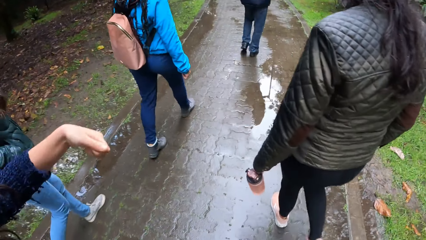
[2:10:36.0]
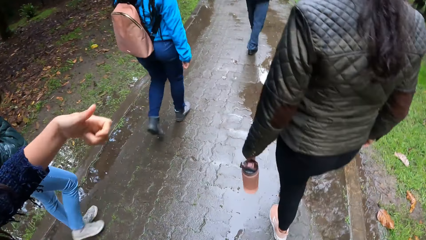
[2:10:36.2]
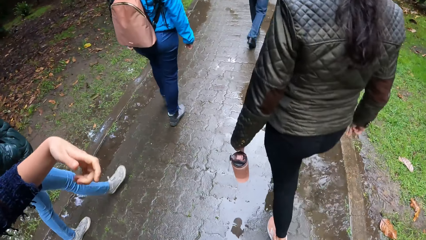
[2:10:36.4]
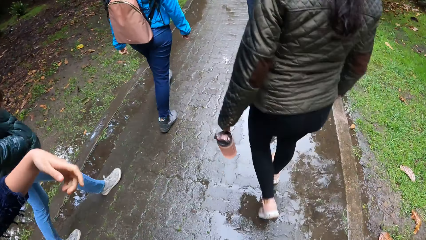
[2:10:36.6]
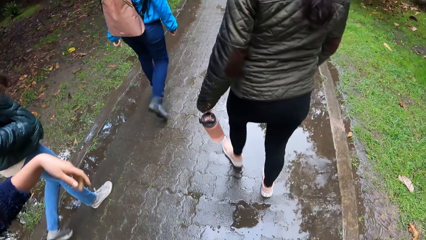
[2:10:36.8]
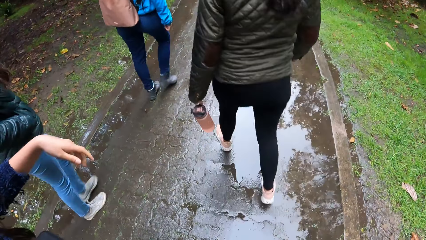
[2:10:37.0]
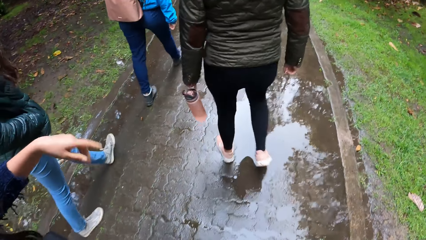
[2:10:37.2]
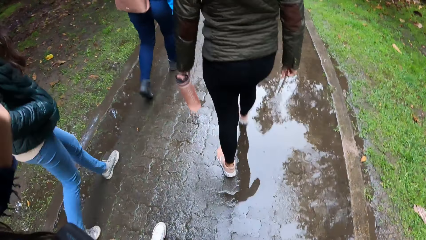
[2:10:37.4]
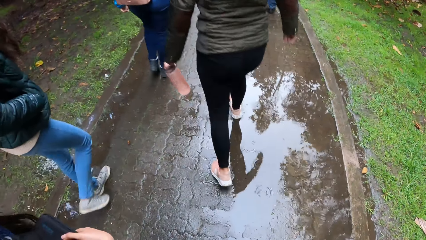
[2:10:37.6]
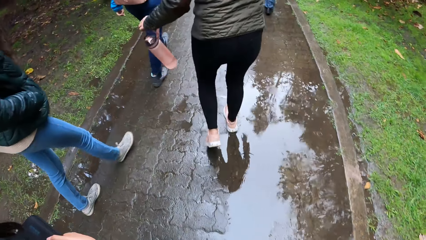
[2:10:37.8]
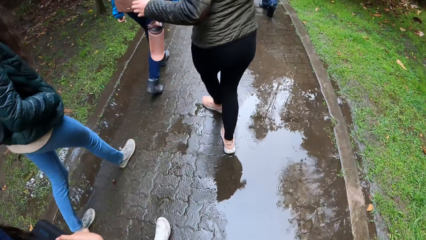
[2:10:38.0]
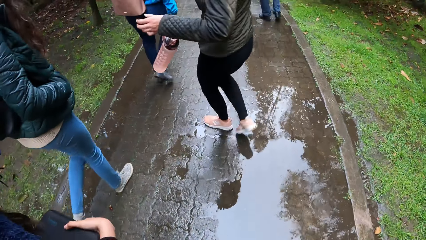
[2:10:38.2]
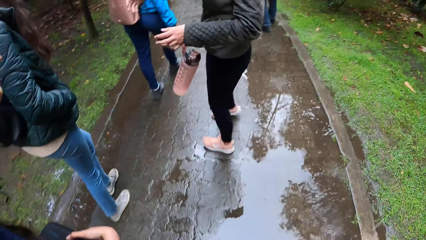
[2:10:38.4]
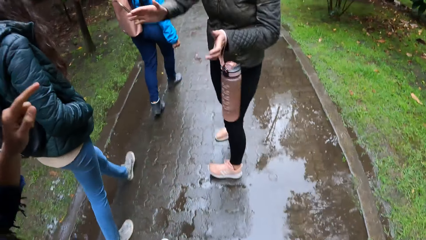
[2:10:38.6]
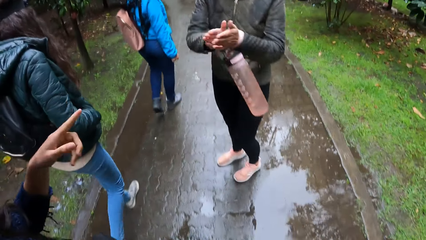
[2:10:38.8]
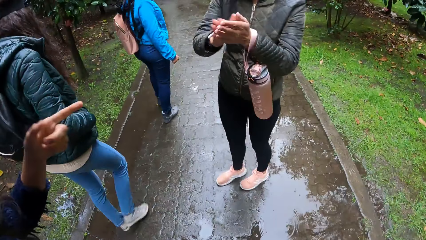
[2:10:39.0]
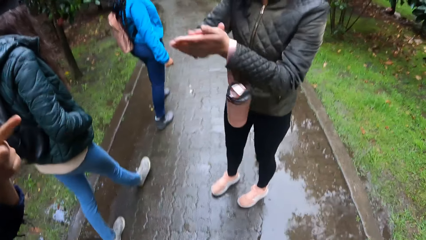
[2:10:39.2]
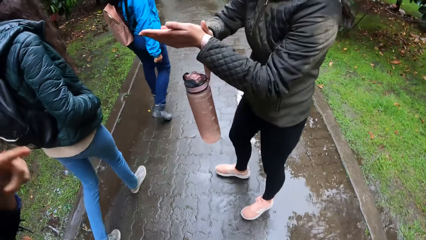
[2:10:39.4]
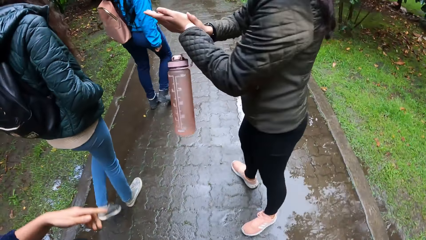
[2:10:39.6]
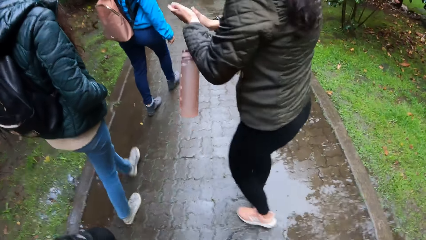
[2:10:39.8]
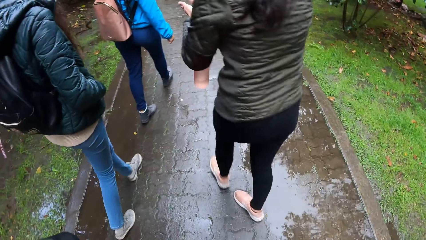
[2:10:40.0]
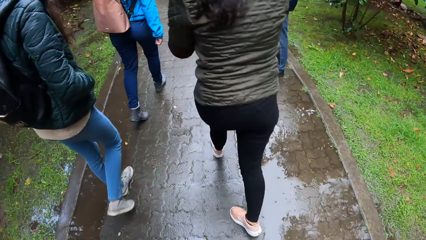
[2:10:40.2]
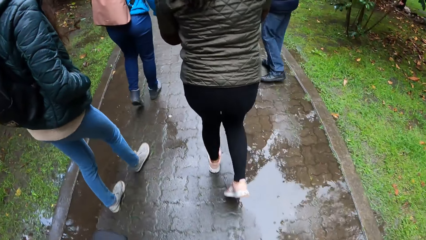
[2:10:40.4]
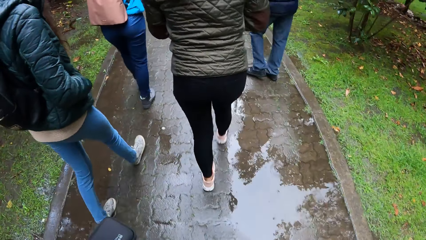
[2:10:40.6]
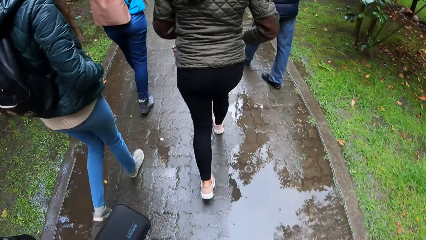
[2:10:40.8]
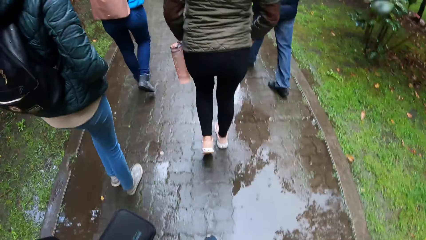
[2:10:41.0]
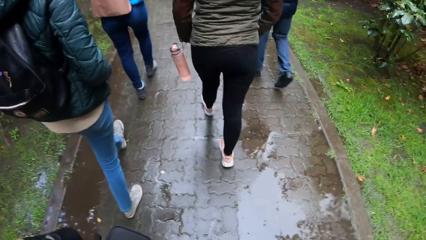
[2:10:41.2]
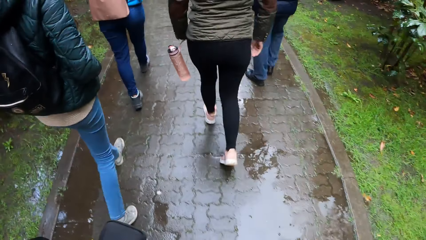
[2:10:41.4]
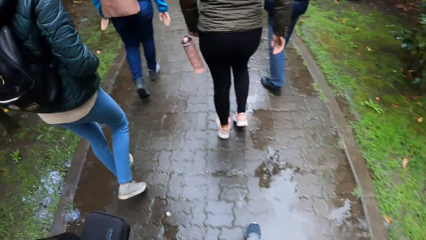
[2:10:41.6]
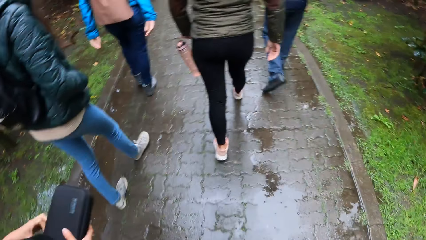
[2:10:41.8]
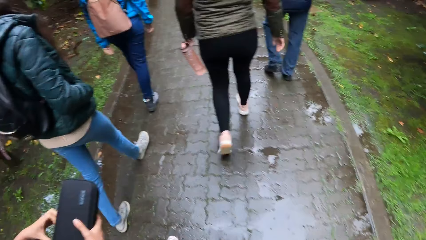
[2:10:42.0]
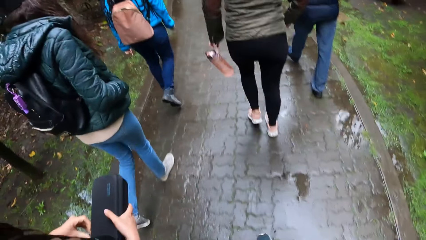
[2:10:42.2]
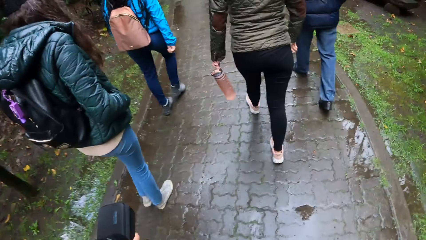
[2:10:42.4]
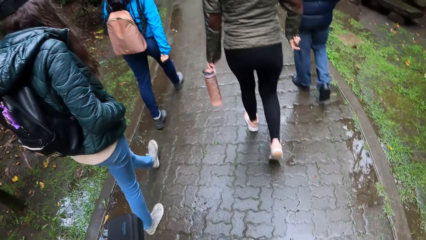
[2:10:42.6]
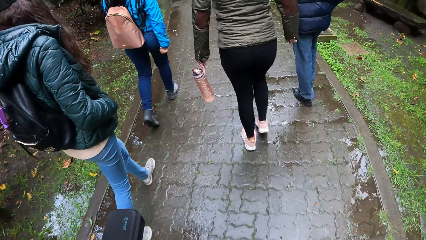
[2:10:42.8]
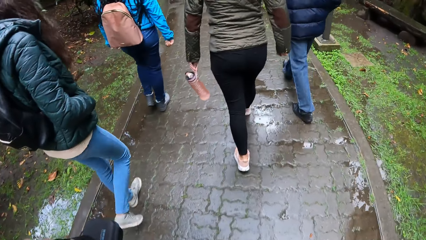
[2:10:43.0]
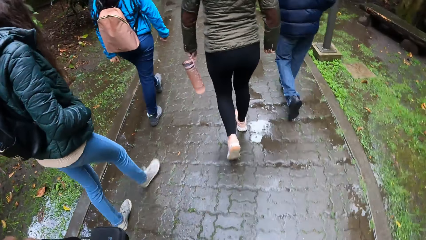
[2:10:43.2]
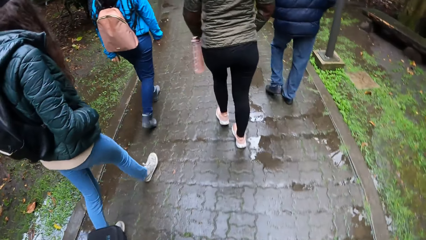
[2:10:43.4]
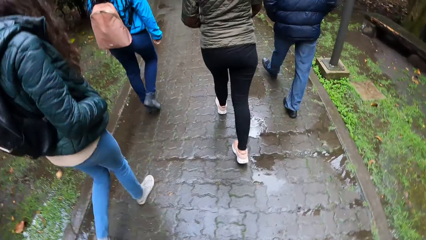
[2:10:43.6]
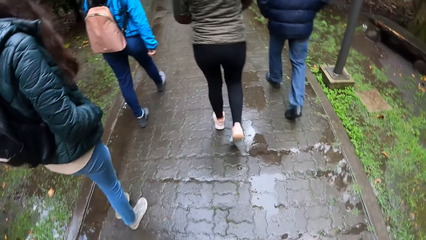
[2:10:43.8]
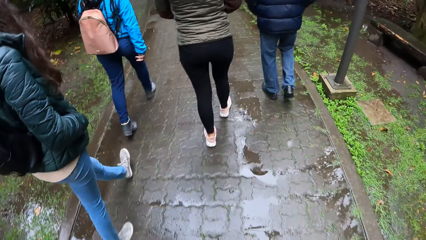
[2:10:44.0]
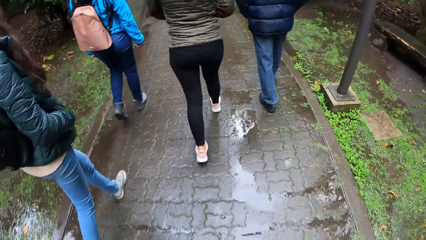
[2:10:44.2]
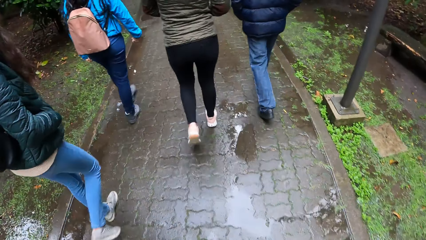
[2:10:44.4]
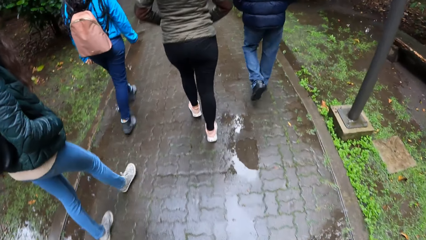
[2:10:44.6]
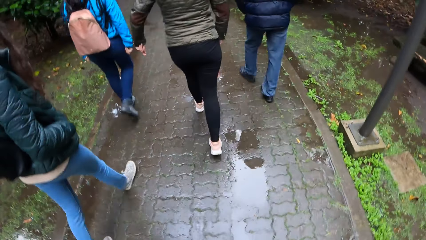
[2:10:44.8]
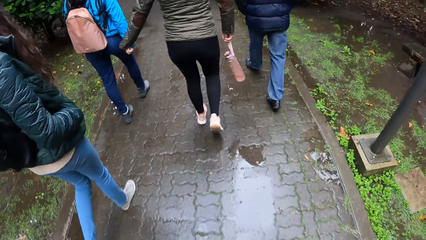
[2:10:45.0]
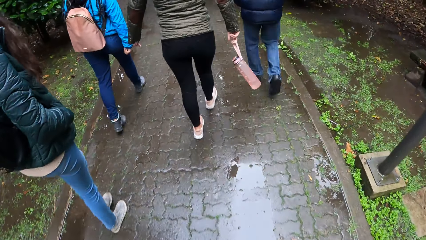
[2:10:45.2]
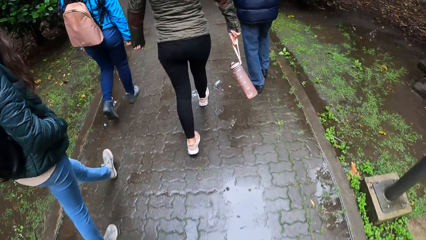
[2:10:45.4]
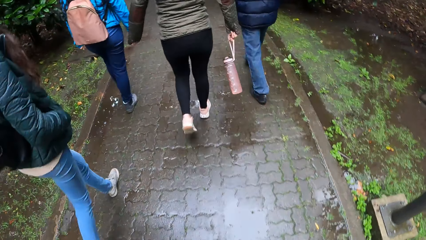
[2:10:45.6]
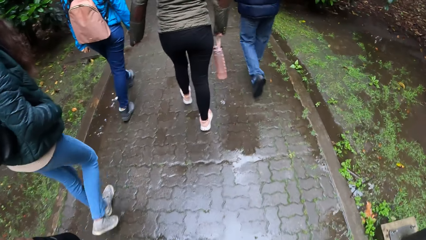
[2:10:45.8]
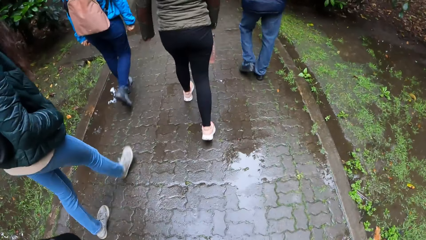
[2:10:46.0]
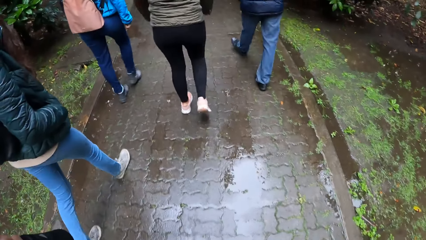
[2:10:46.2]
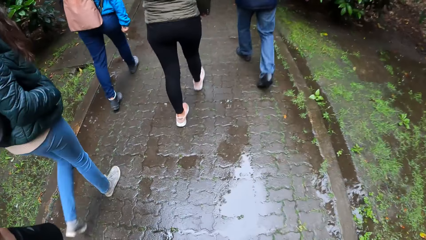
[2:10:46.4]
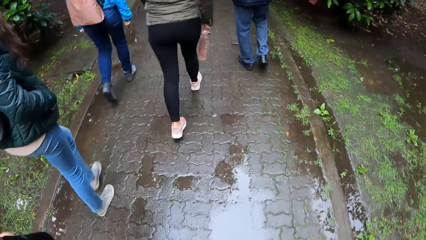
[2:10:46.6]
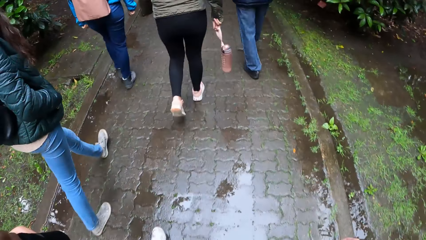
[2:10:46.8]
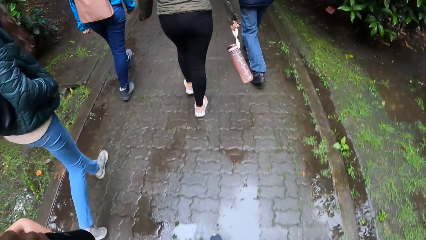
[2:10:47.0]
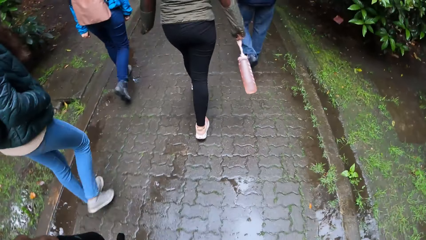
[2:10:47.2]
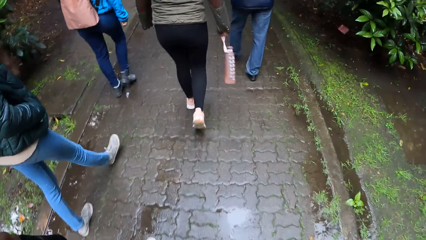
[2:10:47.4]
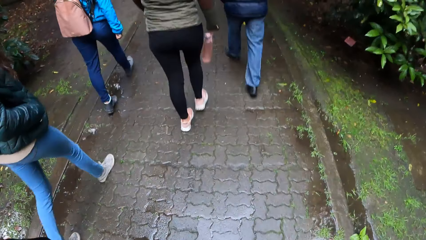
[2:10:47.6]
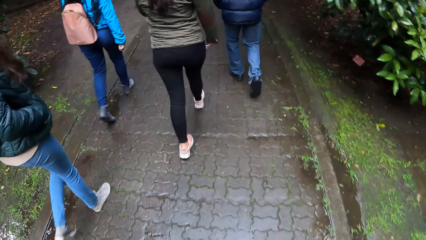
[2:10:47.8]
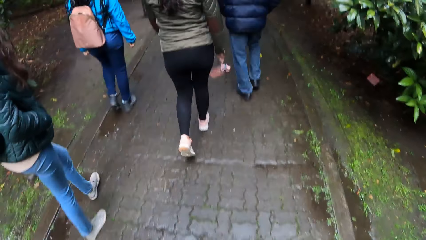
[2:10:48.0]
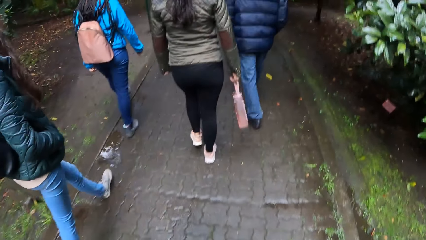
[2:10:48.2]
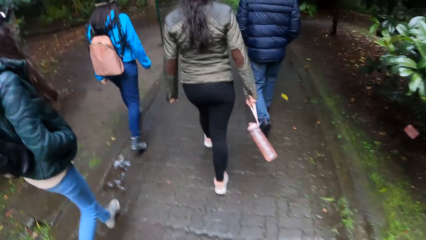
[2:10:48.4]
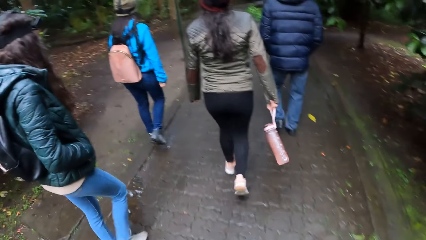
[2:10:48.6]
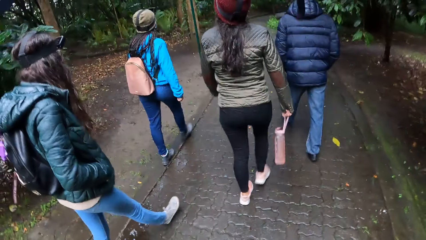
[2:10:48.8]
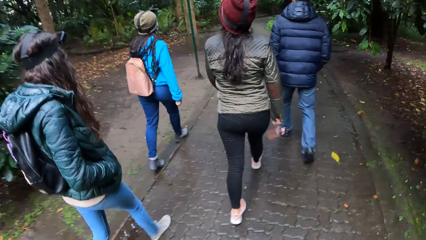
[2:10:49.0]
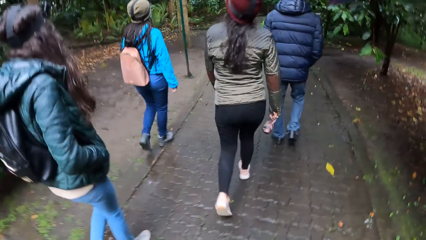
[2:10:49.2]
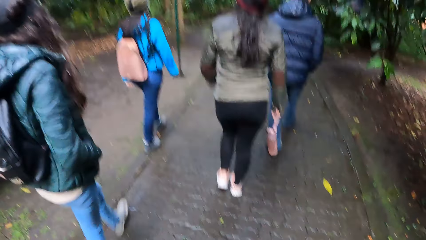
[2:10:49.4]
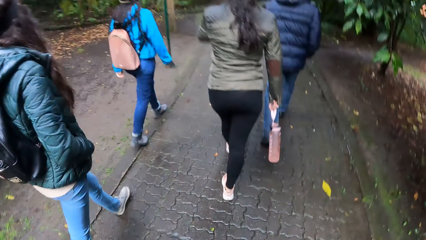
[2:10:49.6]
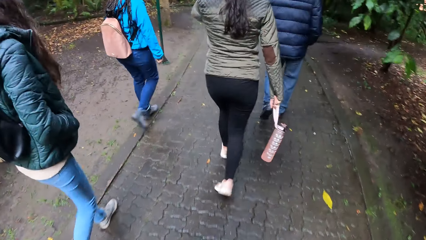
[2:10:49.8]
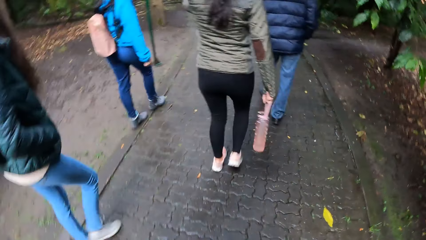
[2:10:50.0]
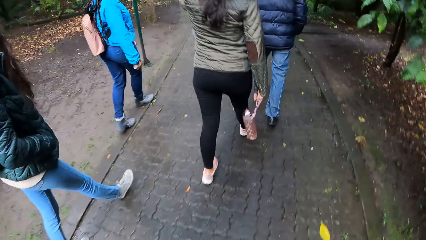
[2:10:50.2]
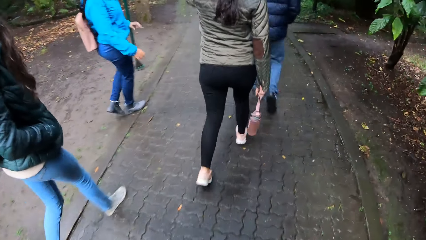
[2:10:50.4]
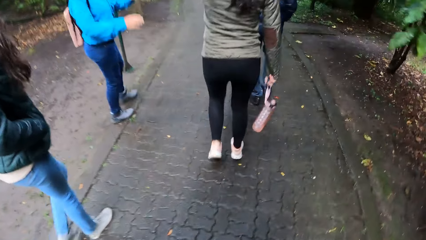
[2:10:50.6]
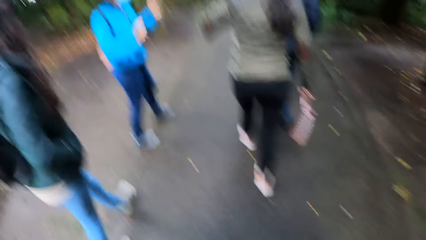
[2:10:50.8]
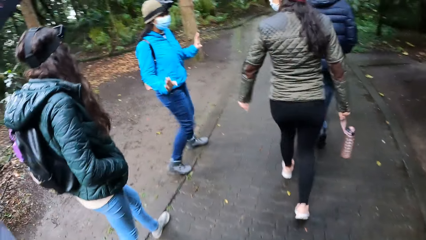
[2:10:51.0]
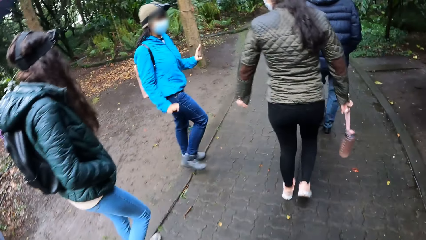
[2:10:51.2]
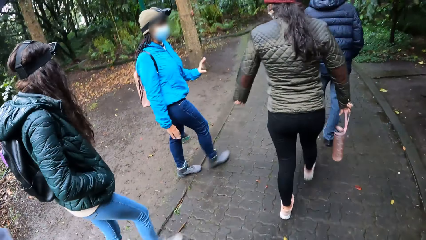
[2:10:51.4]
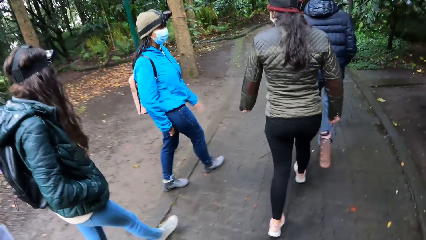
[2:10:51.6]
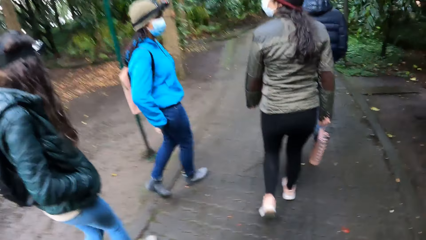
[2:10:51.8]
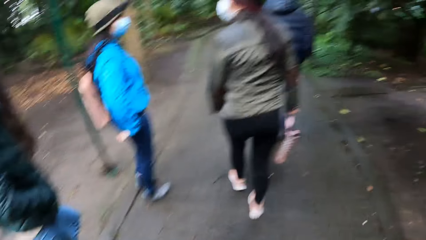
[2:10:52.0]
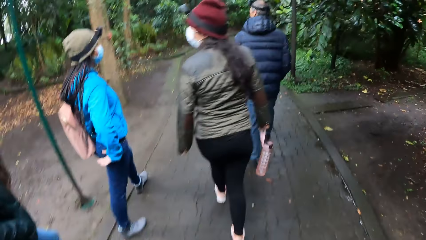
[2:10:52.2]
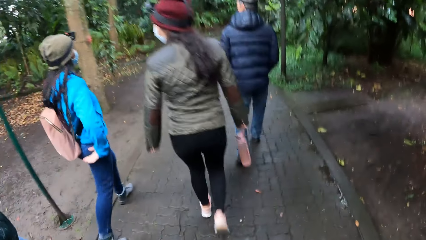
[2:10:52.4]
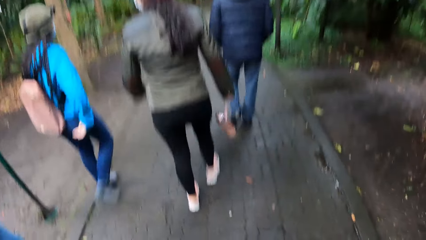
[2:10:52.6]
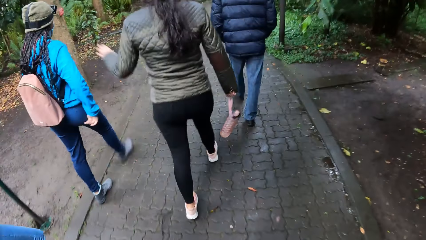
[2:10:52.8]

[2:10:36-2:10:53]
A woman does something with the left hand. The camera wearer walks on a sidewalk with a group of people. Another woman walks on the road. A third woman walks on the road. The second woman claps both hands. The first woman points at something with the left hand. The second woman walks on the road. The first woman holds the black purse with both hands. A fourth woman walks on the road. The second woman holds a bottle with both hands. The camera wearer walks around in the park. A lady swings the bottle on the right hand. Another lady gestures with her hands in the park.
